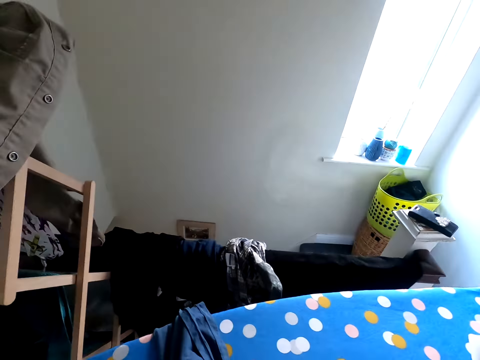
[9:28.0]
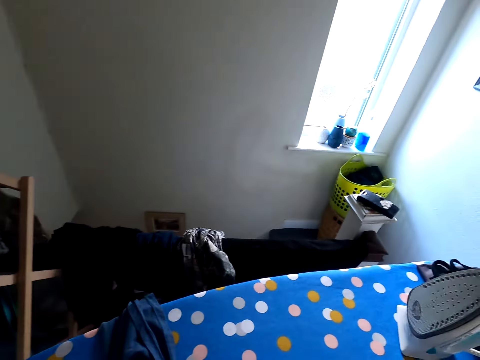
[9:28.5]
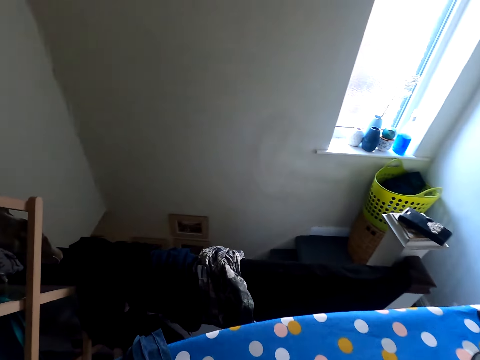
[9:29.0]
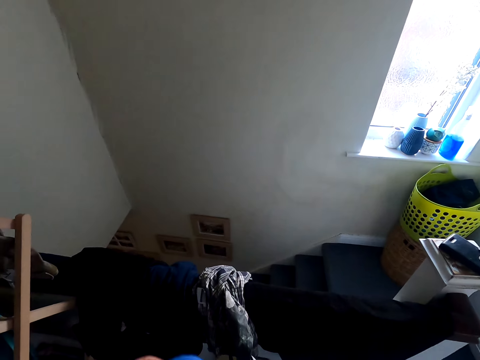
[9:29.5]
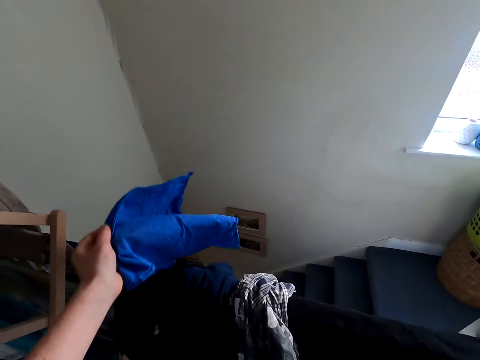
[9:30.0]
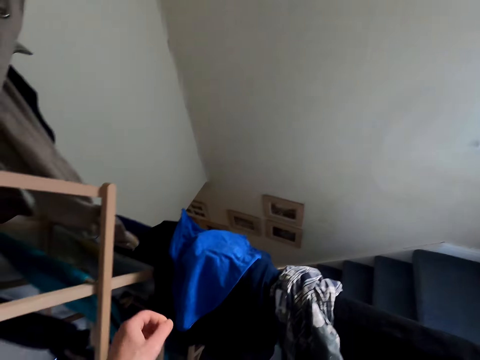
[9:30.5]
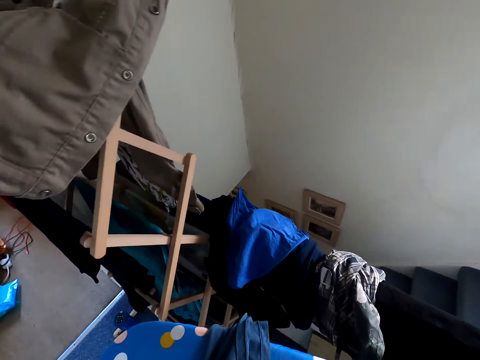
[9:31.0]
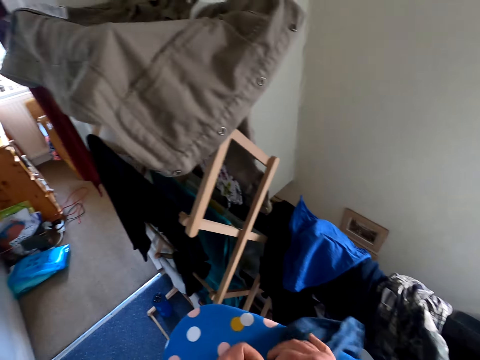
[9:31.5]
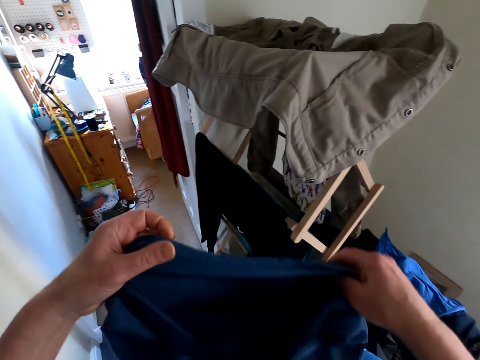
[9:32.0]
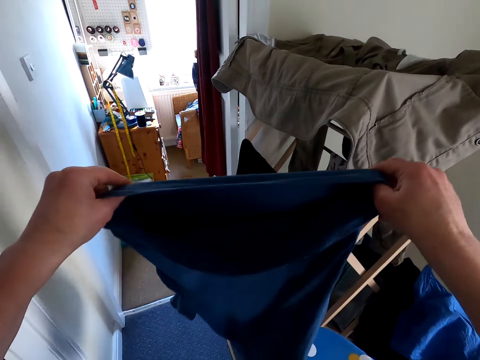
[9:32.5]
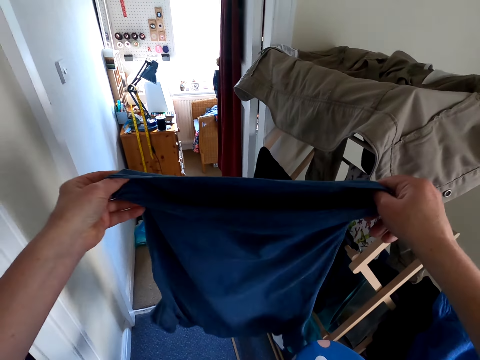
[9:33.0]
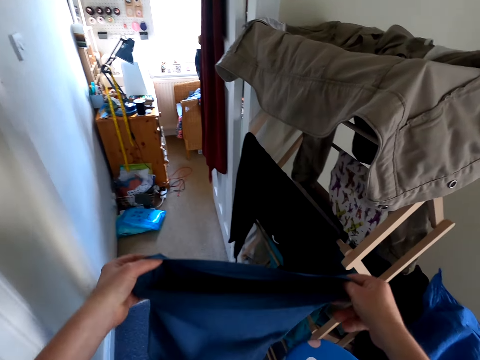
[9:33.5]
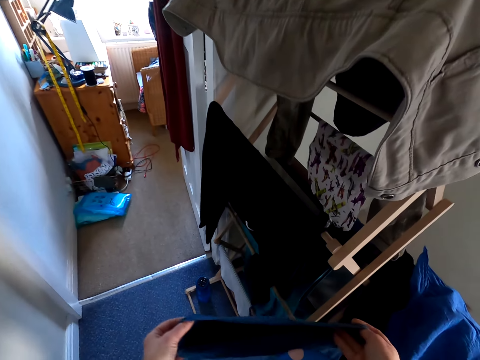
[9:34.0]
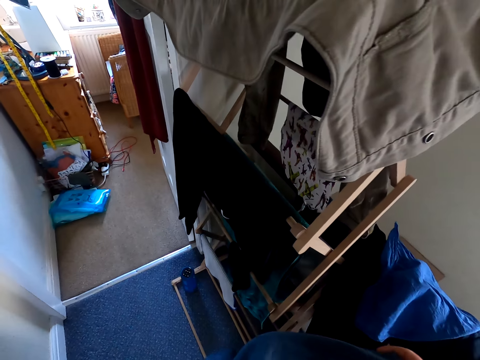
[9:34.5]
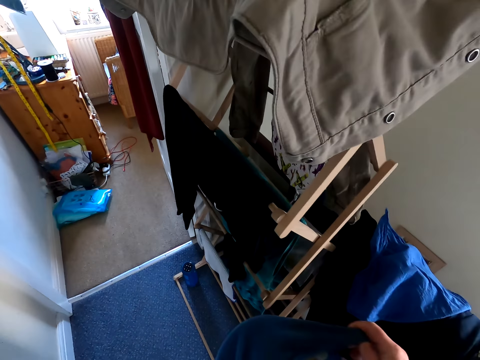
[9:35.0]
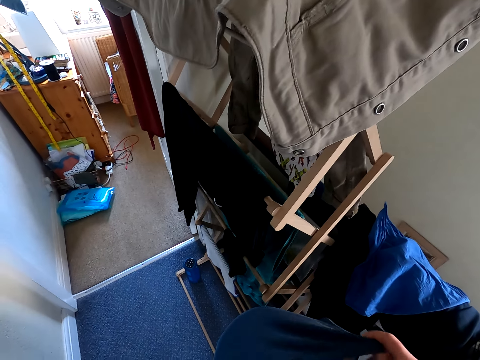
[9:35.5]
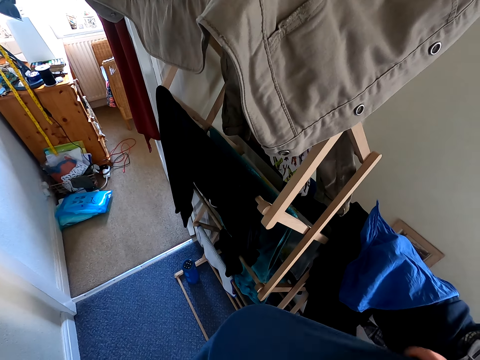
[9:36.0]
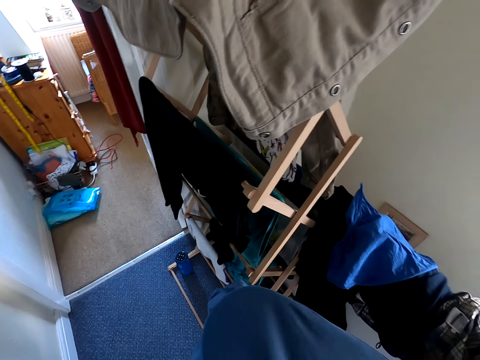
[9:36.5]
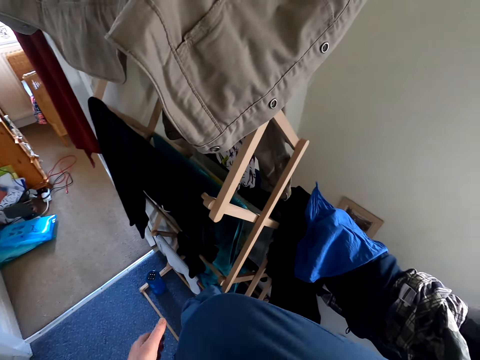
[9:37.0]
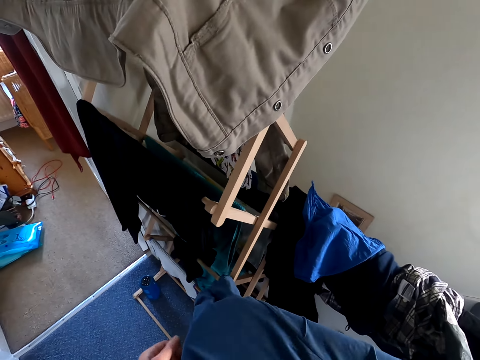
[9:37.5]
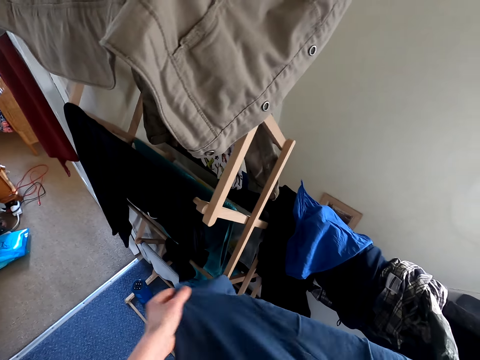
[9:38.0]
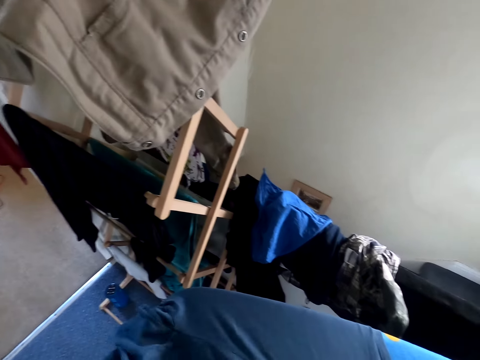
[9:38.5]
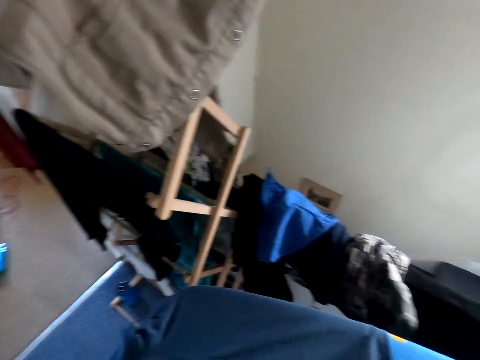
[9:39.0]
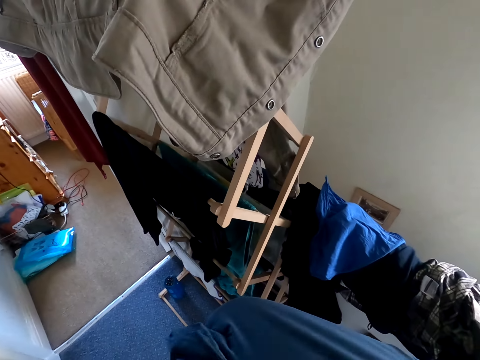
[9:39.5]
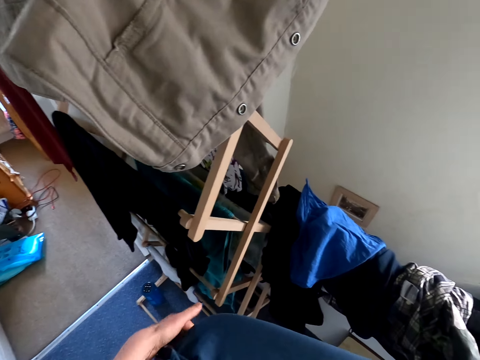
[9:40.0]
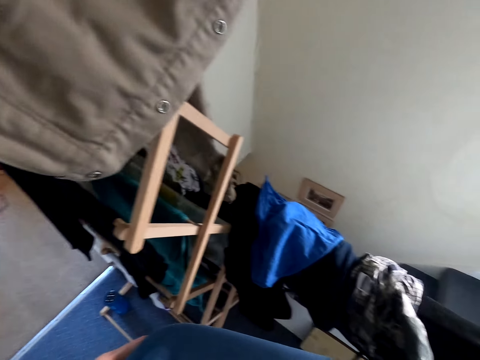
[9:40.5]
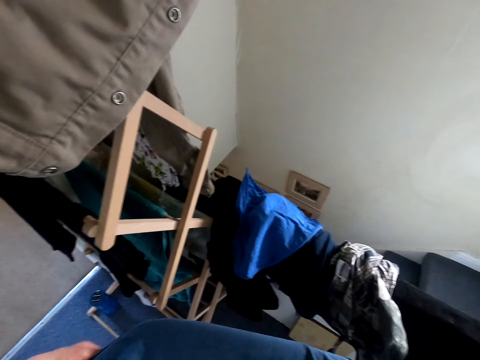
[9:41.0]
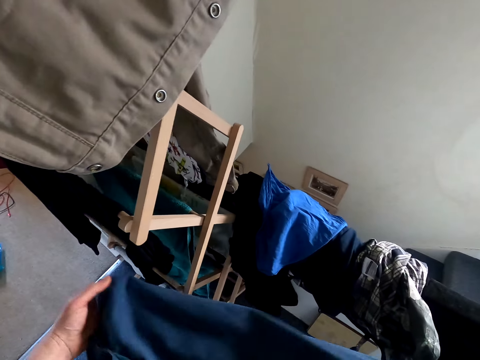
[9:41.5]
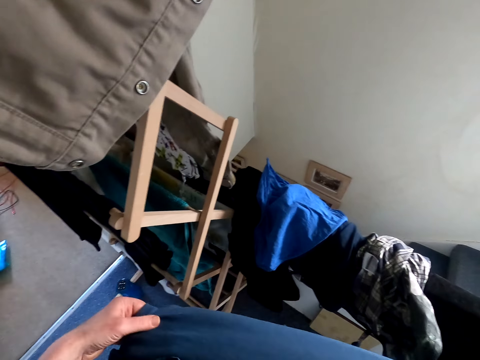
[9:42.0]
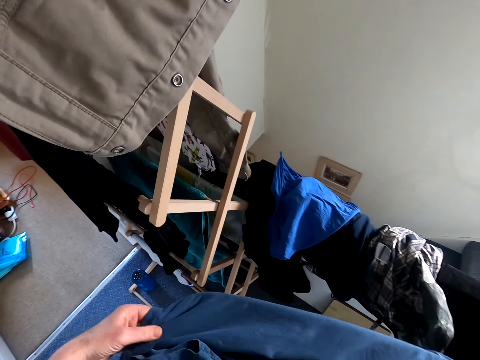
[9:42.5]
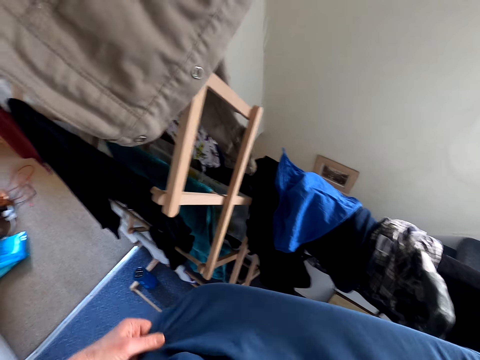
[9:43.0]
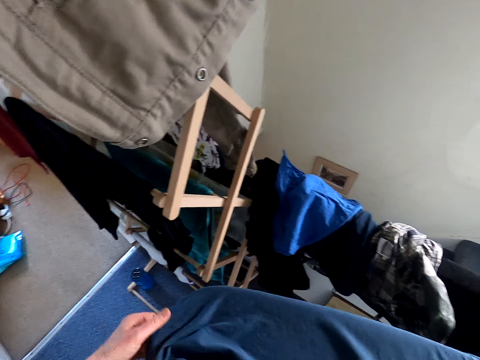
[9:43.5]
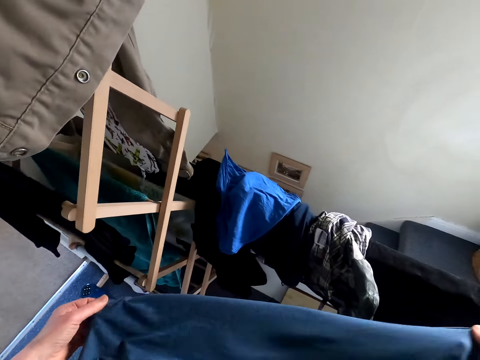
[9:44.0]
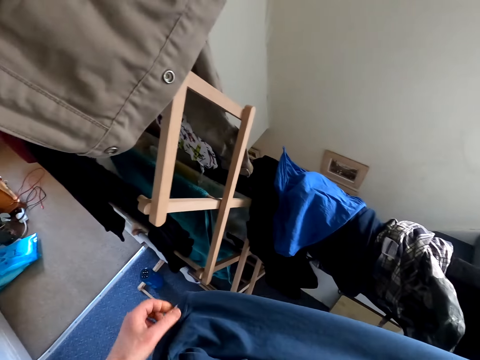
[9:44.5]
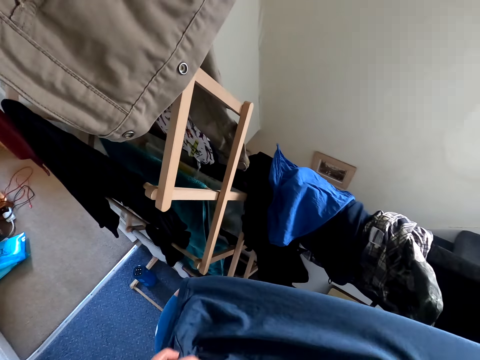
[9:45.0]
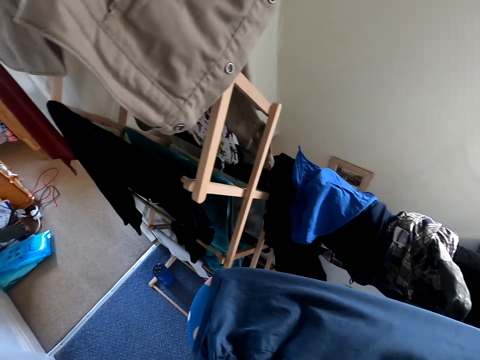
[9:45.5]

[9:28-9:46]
The camera wearer walks around the room. They put a cloth on the hang line. They lift up the cloth. They straighten the cloth on the ironing board. They put the cloth on the iron stand. They touch the cloth.

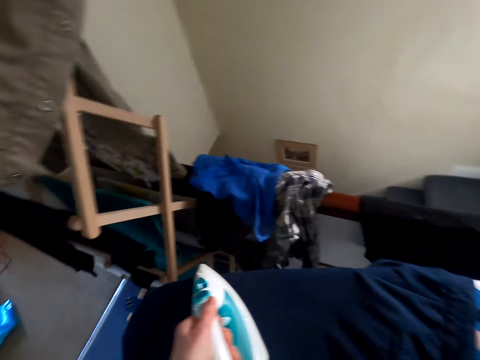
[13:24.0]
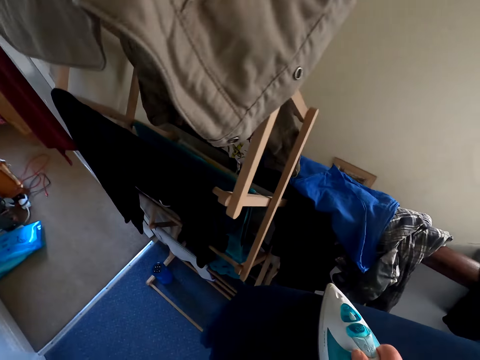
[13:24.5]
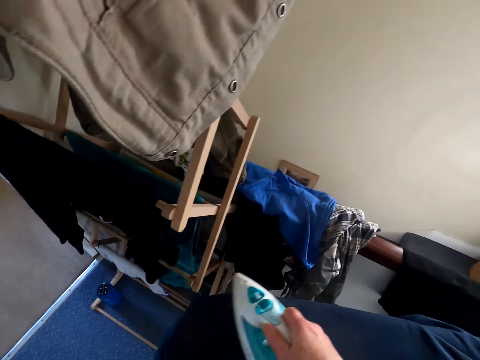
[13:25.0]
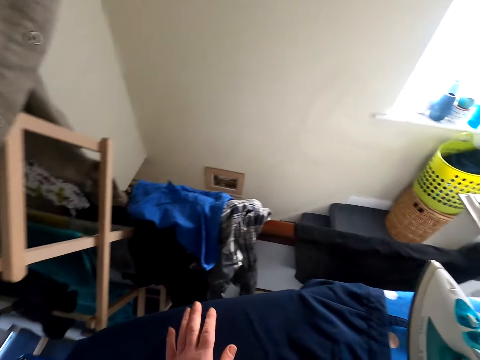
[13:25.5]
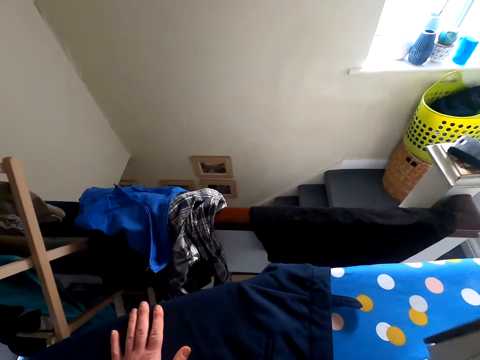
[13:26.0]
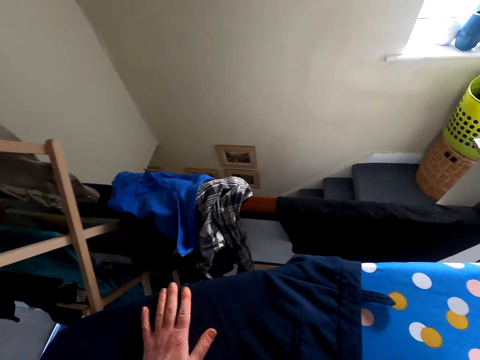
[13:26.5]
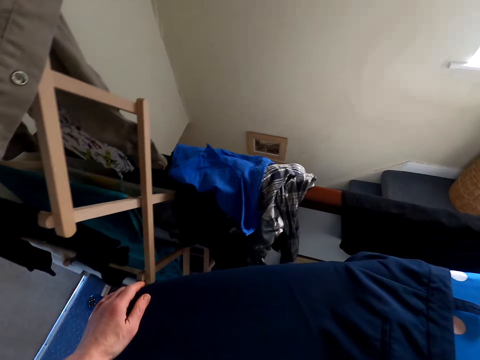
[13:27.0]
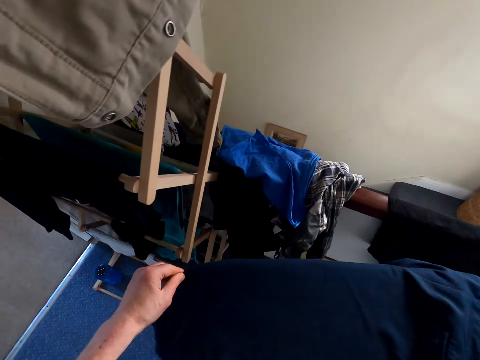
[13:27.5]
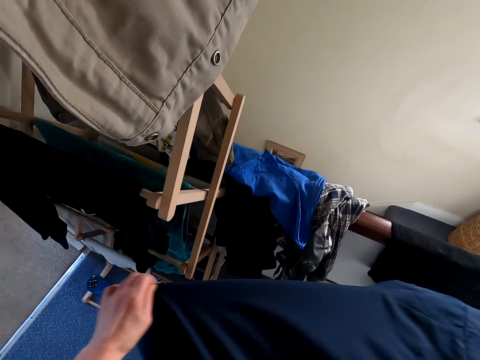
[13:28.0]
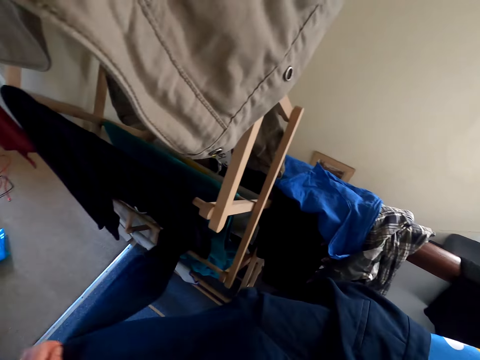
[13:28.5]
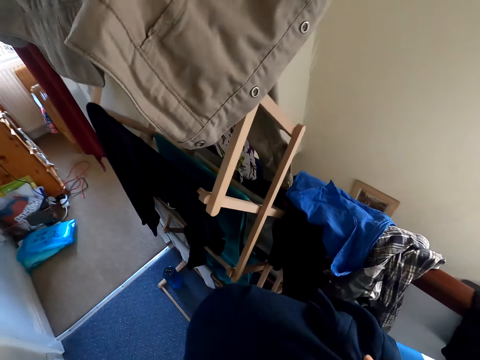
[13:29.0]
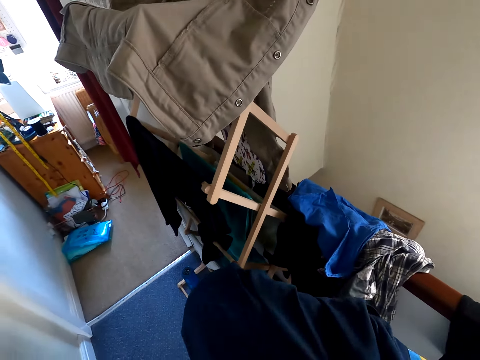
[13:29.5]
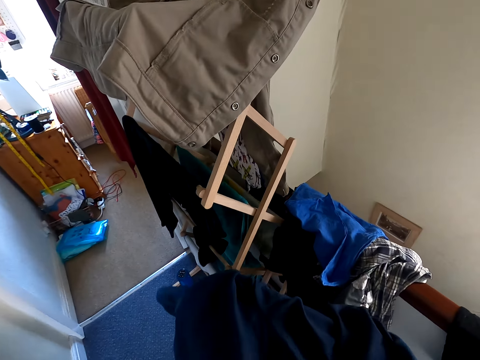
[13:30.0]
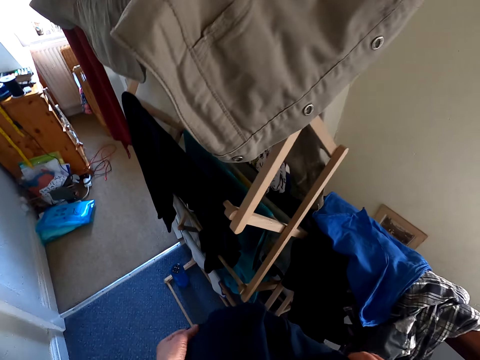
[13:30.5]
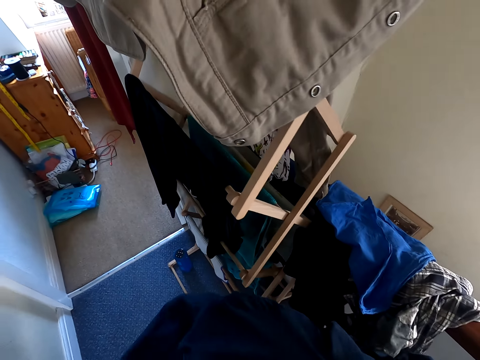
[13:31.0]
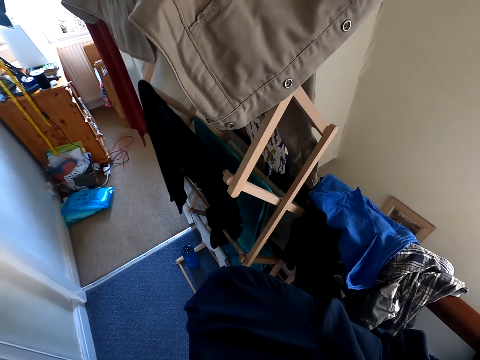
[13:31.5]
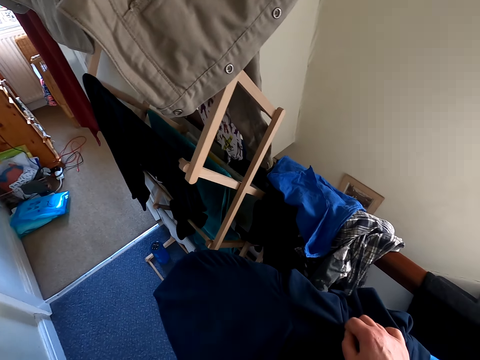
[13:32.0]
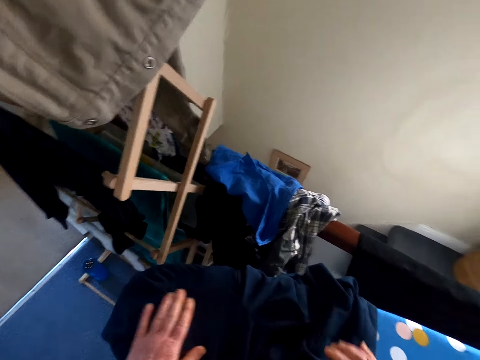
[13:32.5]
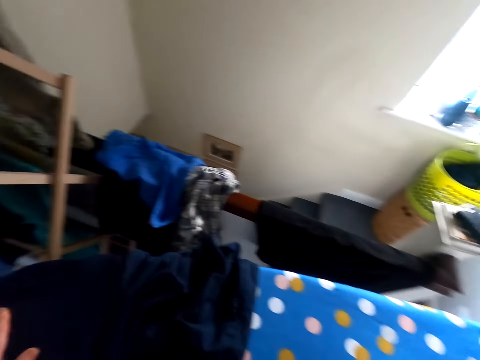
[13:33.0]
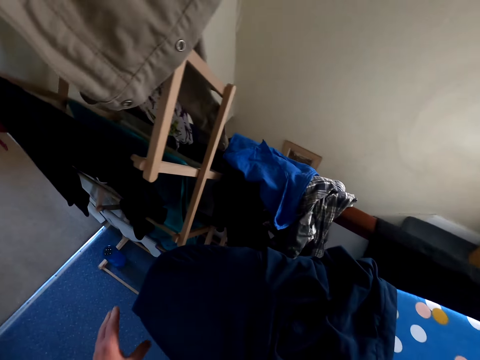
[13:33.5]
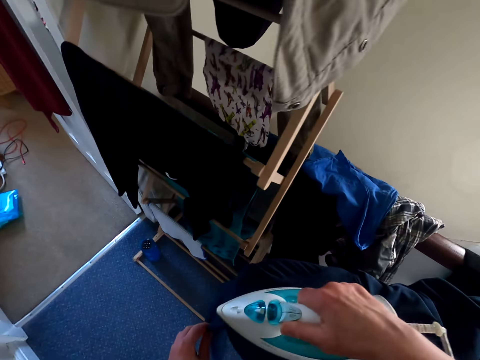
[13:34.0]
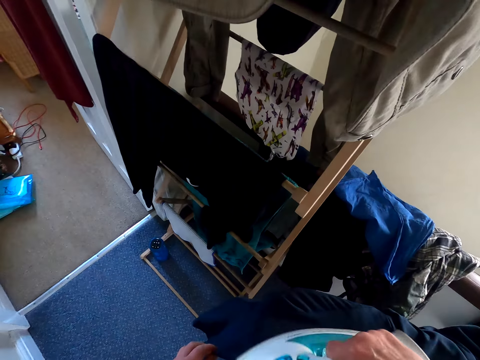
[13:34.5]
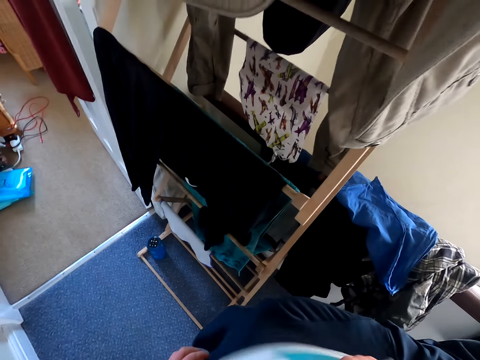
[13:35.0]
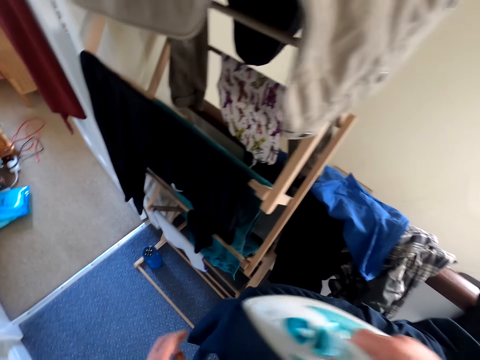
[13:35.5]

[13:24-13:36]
The camera wearer touches the cloth. They put the iron box on the ironing board. They straighten the cloth. They iron the trouser.
